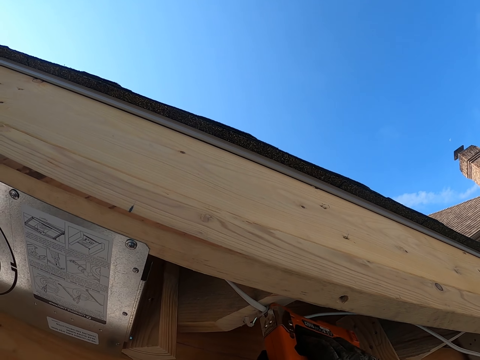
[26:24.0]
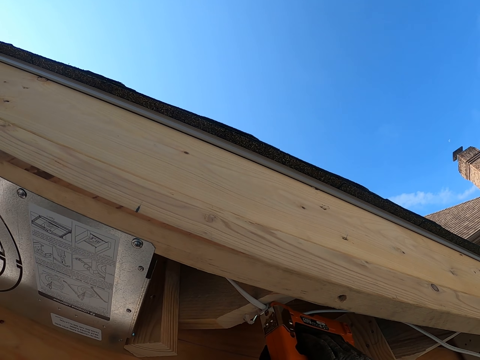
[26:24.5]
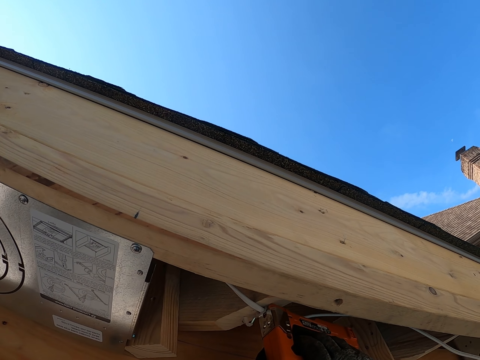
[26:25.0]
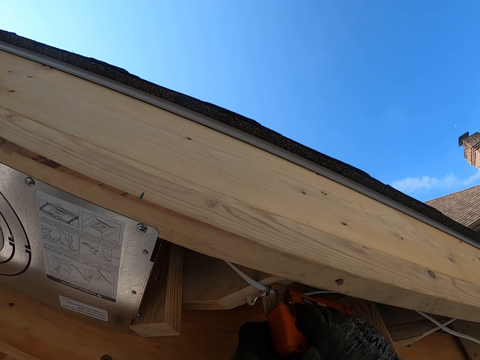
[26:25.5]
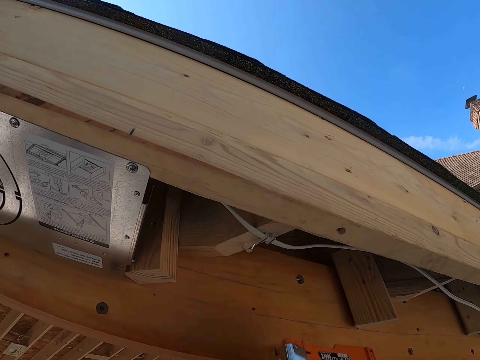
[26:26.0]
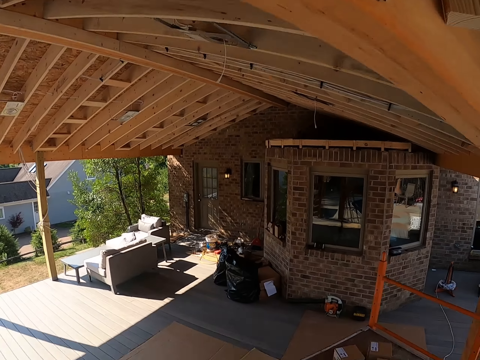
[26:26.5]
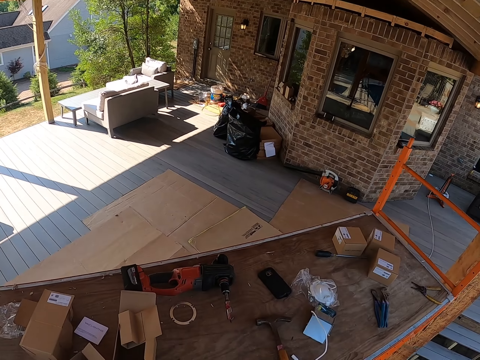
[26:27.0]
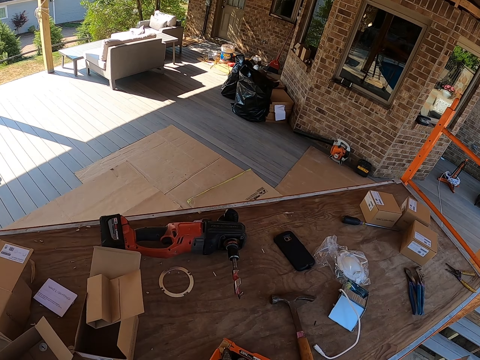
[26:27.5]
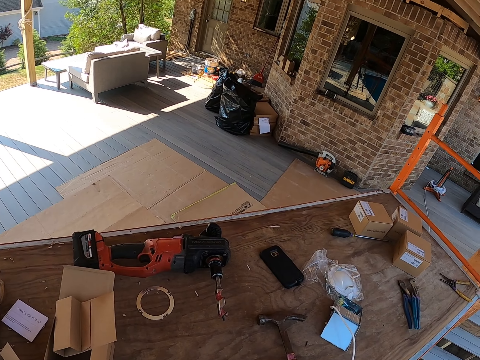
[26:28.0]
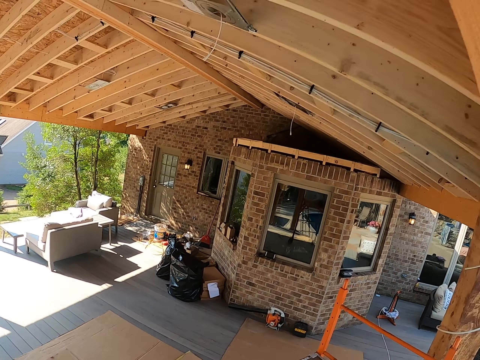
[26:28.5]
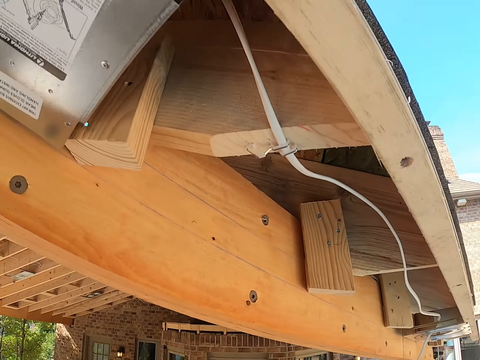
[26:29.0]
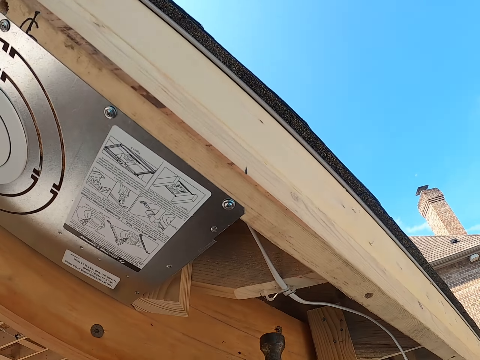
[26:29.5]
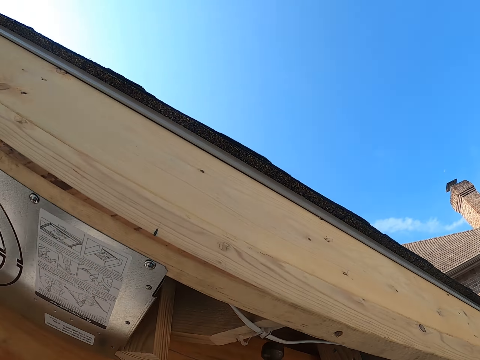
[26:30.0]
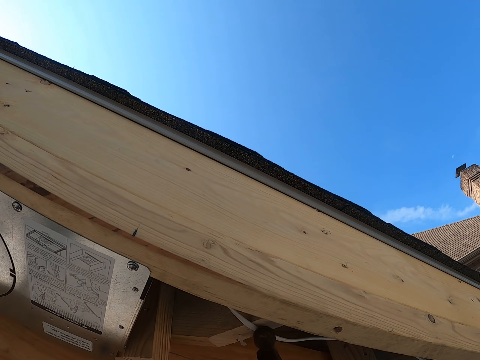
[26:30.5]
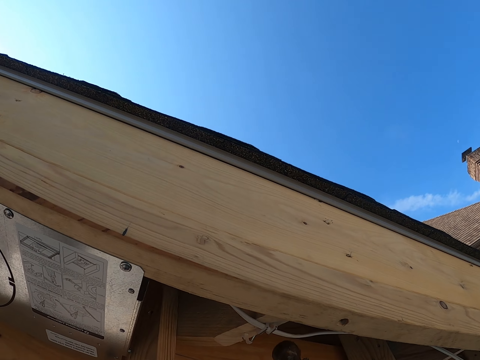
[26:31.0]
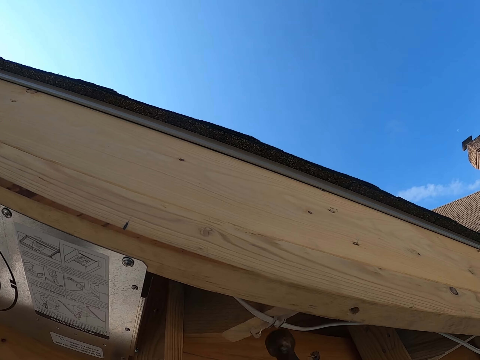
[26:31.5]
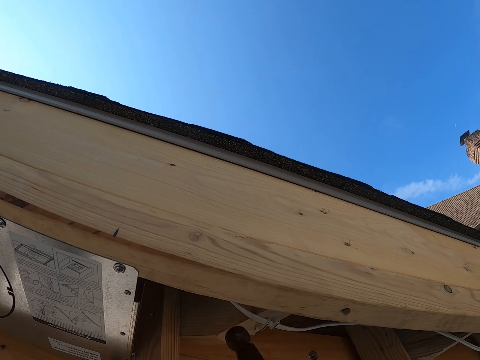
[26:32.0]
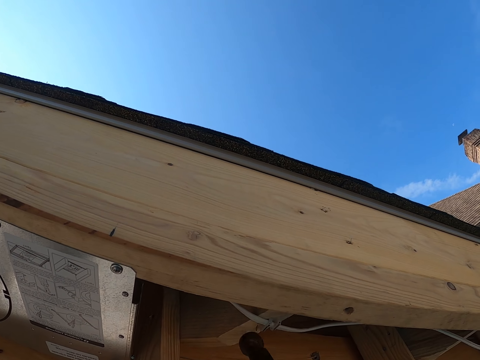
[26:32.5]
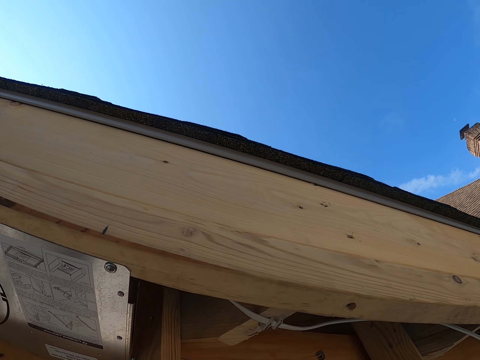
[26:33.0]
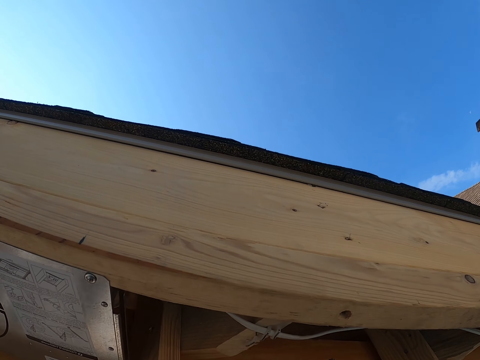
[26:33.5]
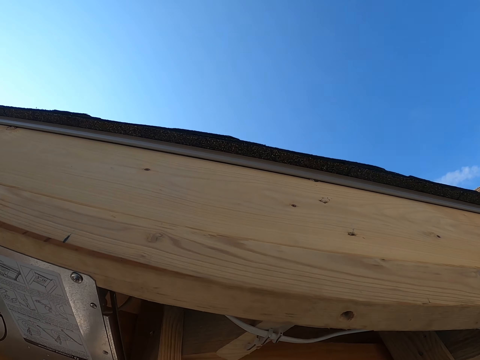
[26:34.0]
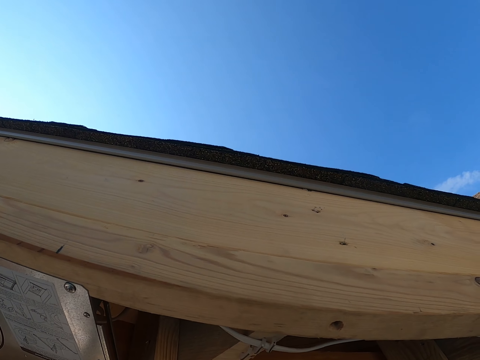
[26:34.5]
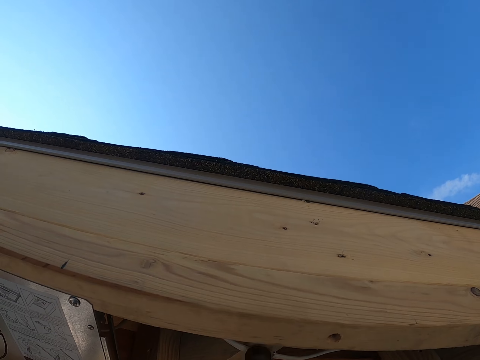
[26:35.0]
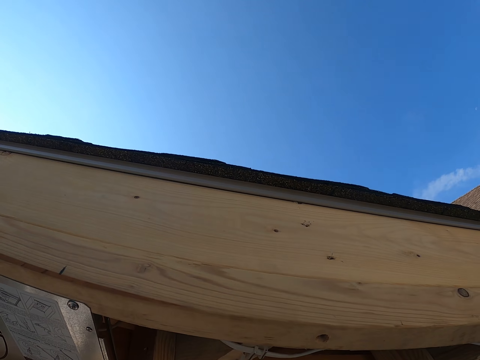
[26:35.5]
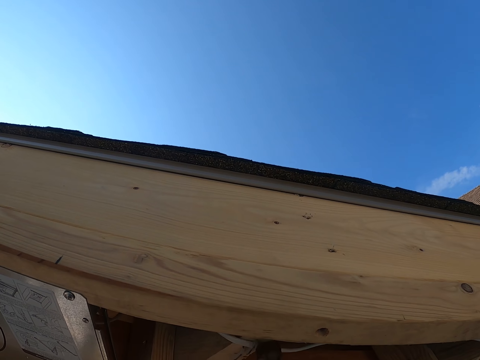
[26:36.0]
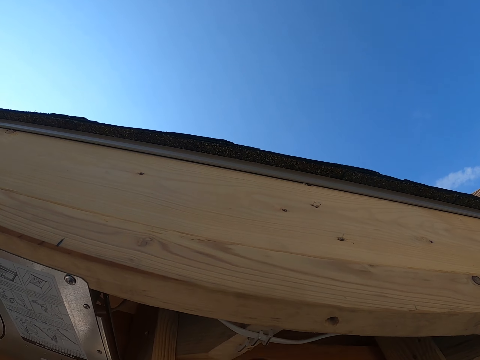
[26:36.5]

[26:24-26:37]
The camera wearer moves around. They put something on the table. They hit the cable with the hammer. They hold the cable. They stare around.

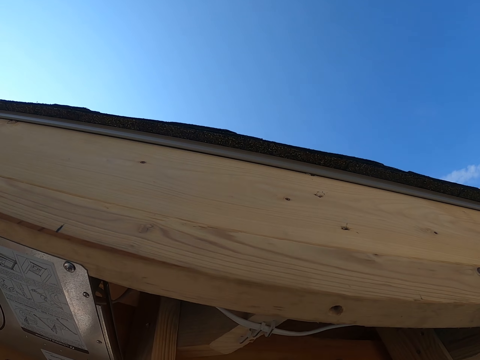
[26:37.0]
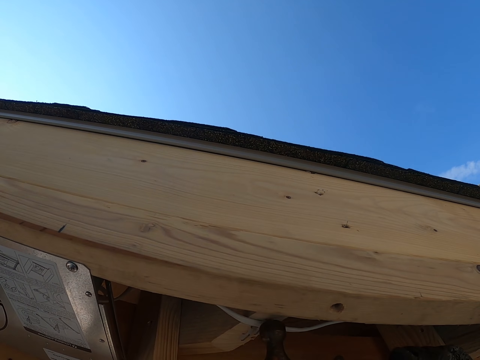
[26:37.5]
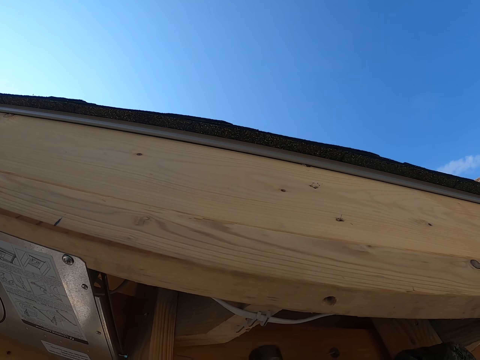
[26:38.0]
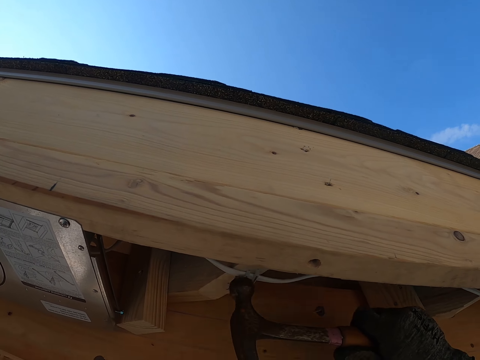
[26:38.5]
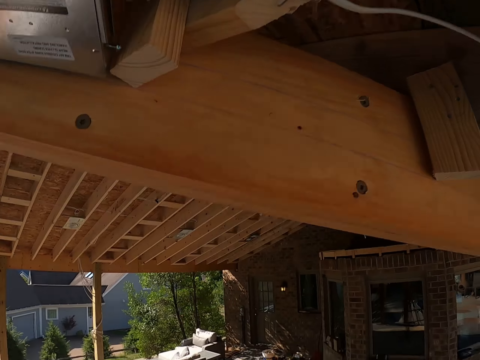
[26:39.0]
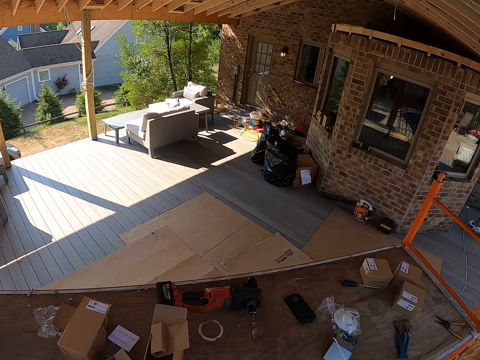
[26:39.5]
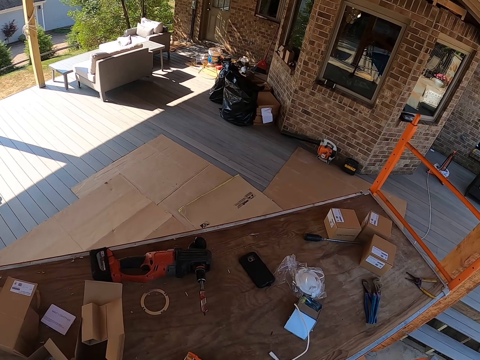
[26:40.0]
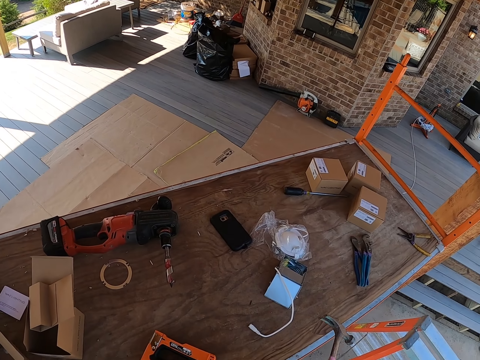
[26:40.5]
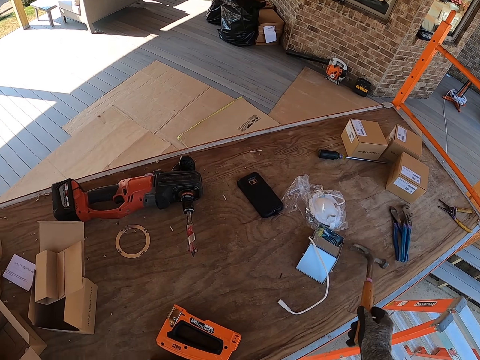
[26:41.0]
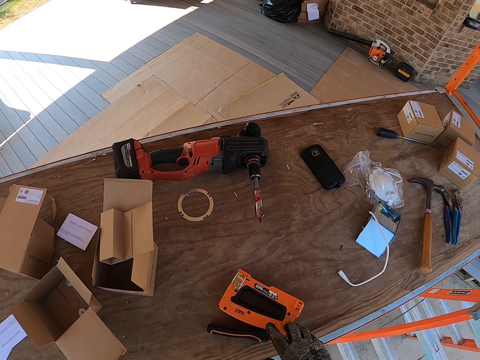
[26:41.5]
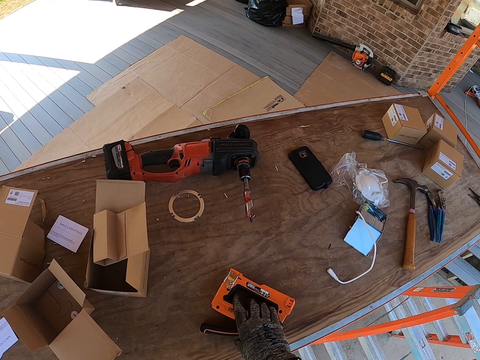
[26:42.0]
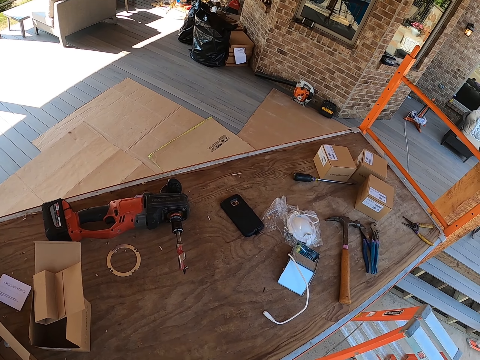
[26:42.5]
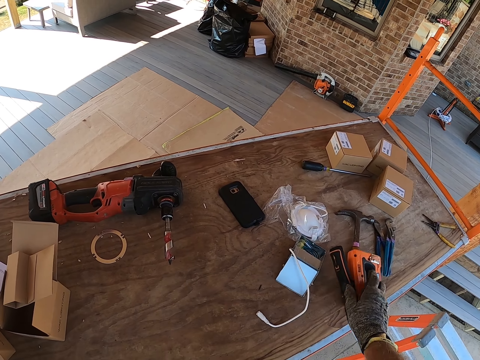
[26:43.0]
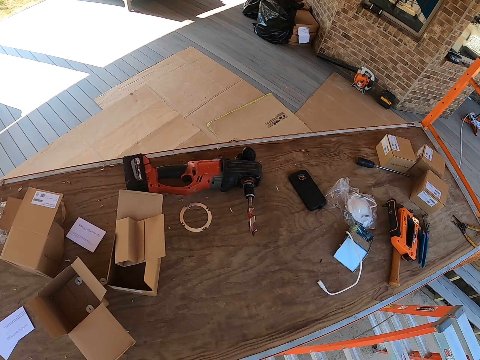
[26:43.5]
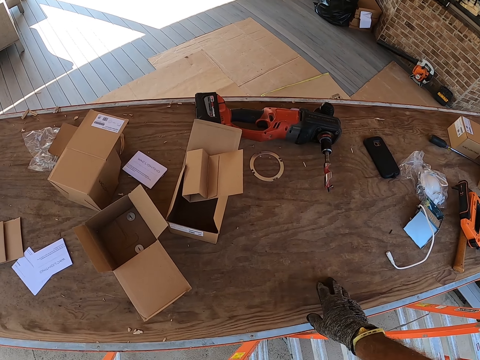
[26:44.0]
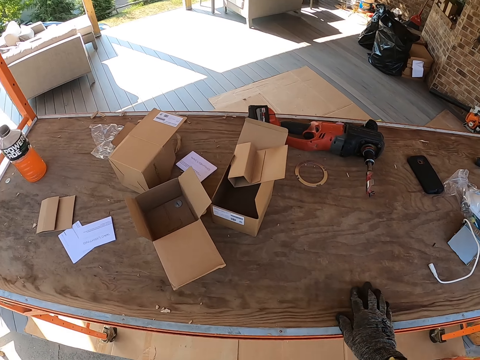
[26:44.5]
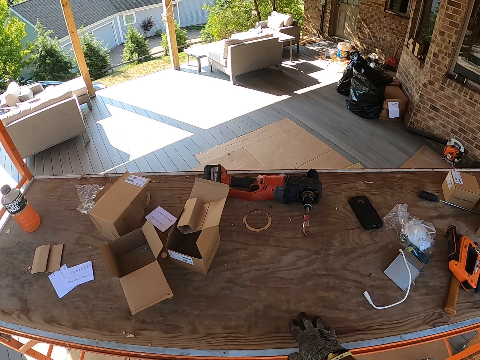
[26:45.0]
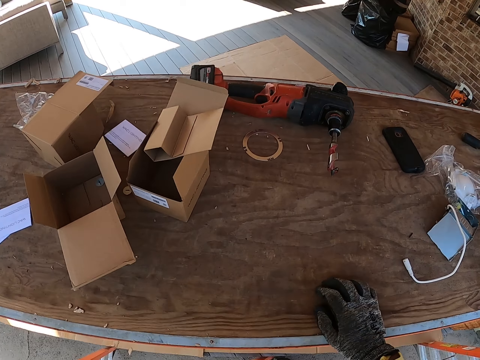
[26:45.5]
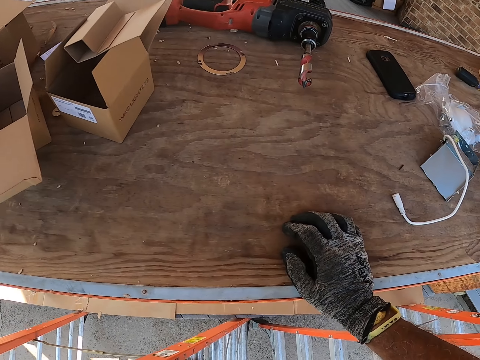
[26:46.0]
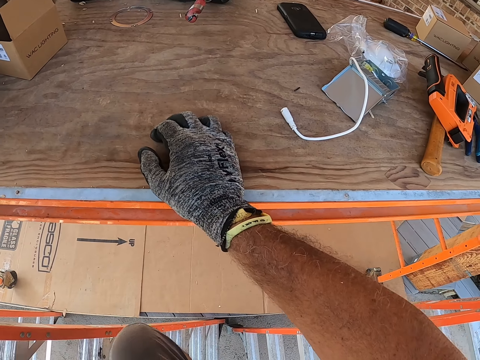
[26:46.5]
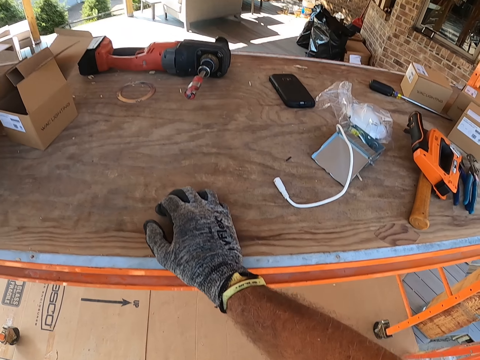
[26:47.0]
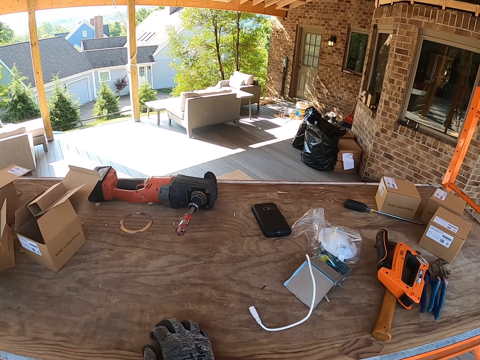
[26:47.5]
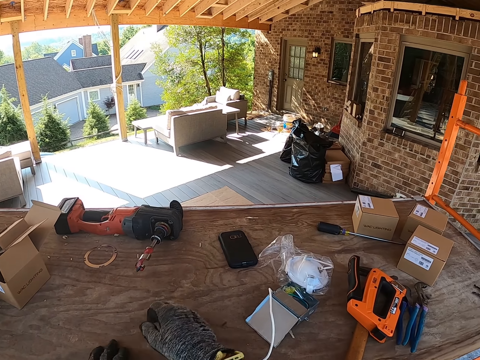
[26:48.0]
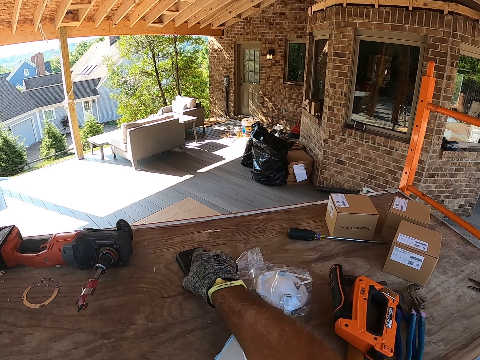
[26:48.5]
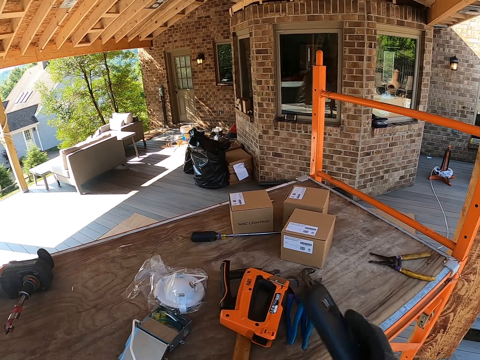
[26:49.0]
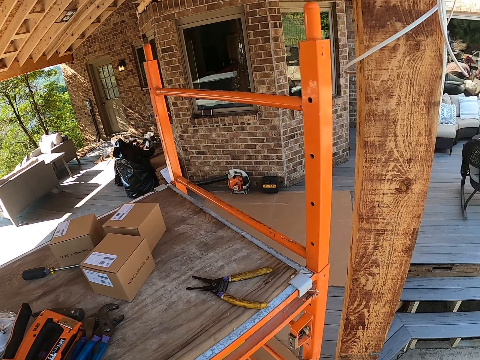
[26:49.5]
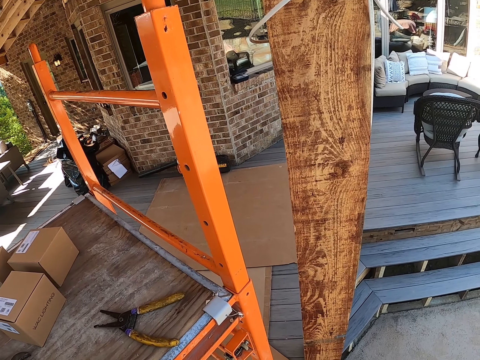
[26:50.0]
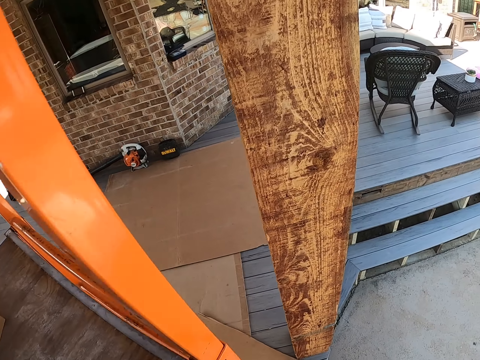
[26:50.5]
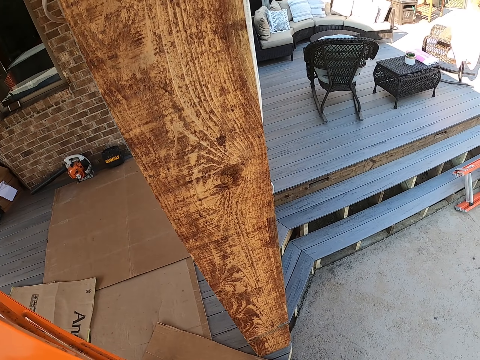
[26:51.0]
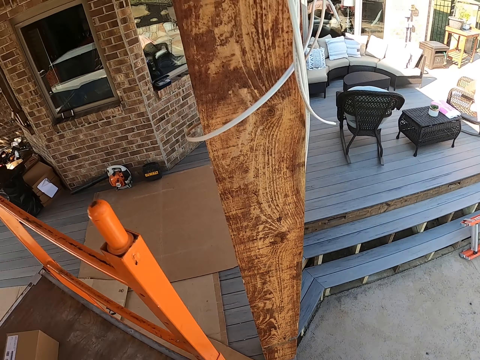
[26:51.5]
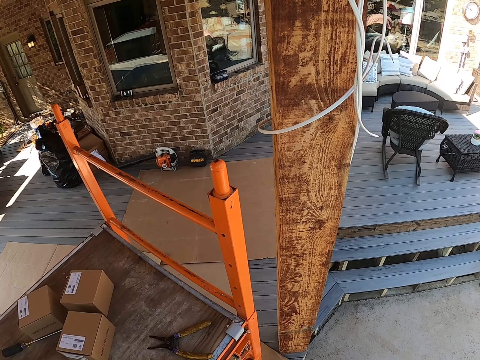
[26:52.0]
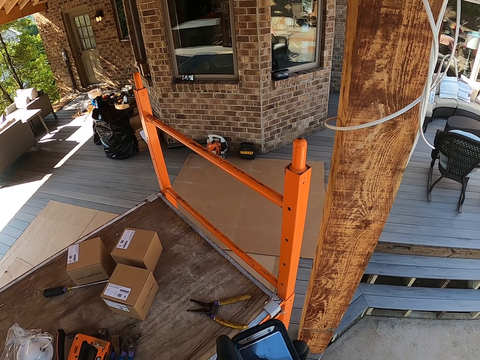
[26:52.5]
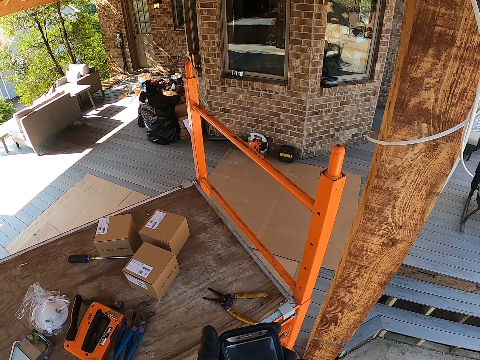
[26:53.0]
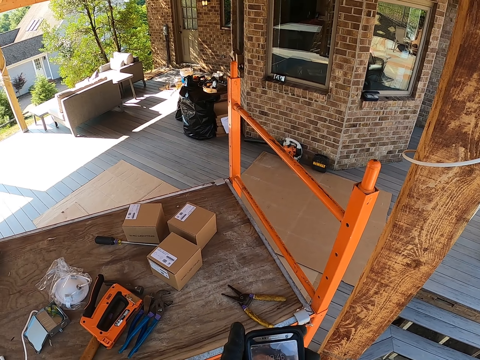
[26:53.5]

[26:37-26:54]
The camera wearer hits the cable with the hammer. They move around. They throw the hammer on the table. They pick up a stapler. They place the stapler down. They hold the table. They adjust themselves. They look around. They take a phone. They look around. They operate the phone. They stare on the phone.
